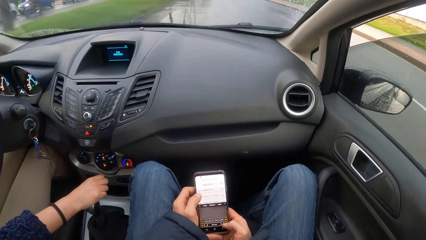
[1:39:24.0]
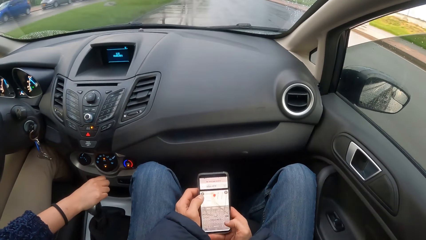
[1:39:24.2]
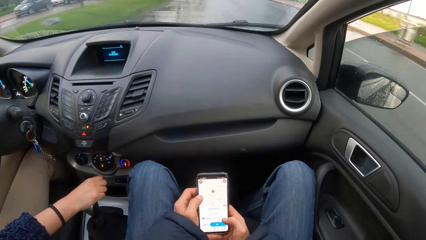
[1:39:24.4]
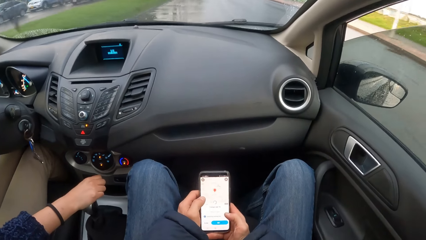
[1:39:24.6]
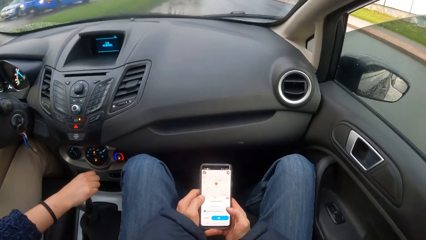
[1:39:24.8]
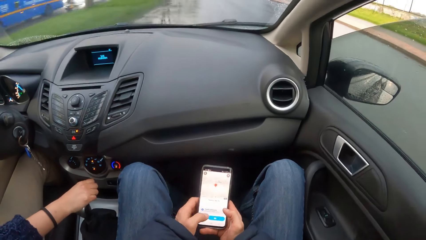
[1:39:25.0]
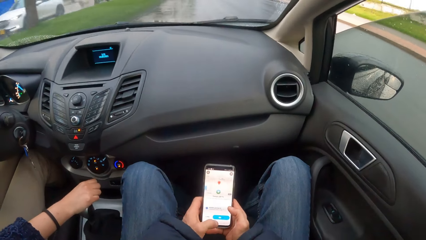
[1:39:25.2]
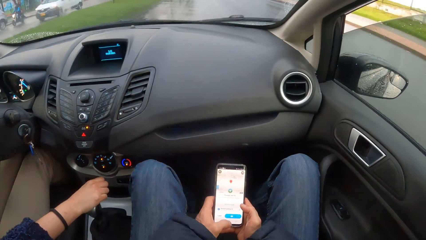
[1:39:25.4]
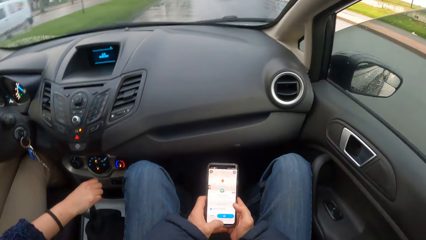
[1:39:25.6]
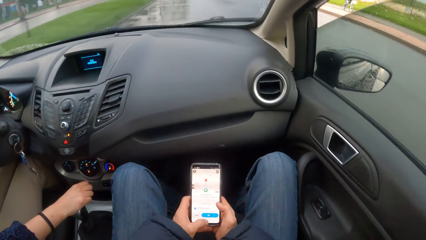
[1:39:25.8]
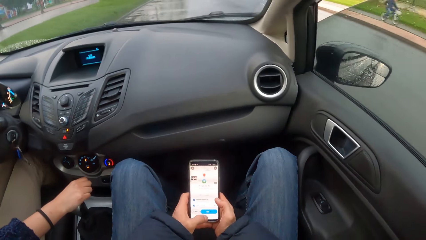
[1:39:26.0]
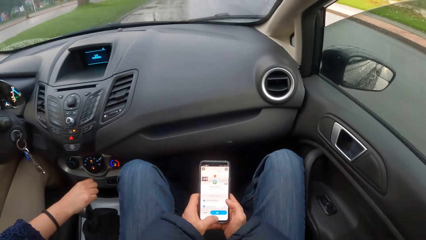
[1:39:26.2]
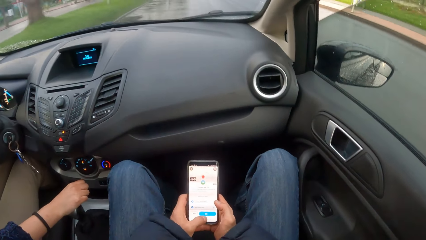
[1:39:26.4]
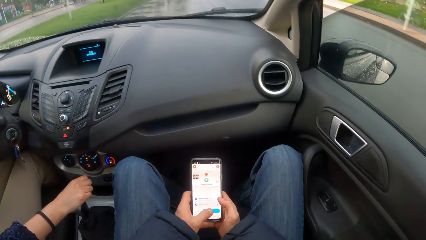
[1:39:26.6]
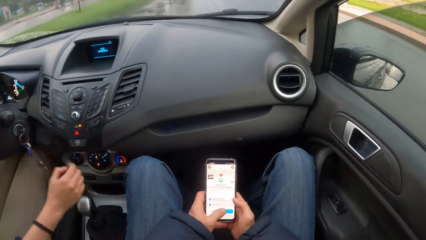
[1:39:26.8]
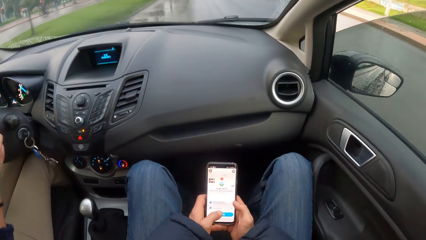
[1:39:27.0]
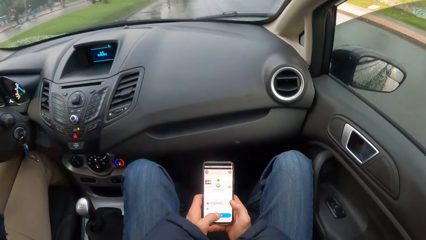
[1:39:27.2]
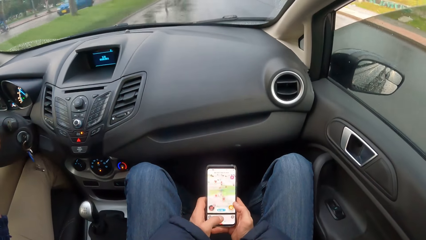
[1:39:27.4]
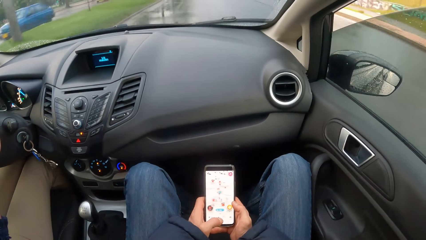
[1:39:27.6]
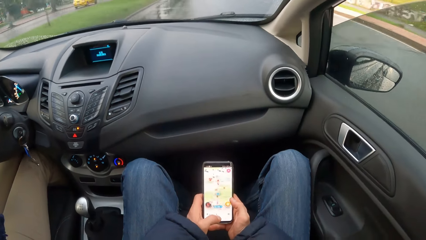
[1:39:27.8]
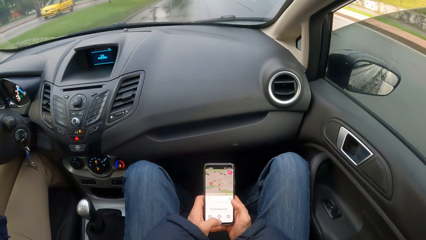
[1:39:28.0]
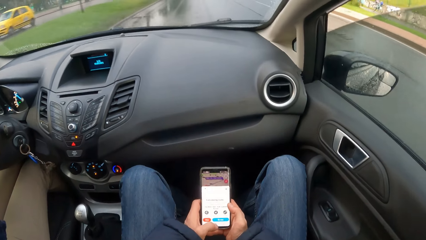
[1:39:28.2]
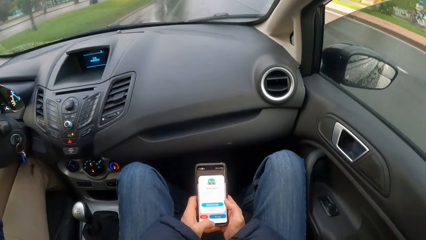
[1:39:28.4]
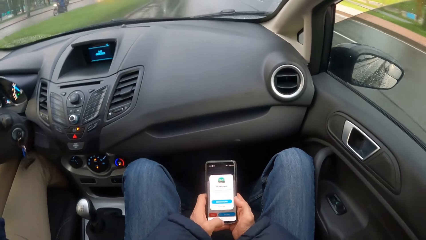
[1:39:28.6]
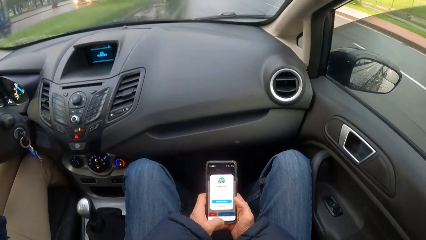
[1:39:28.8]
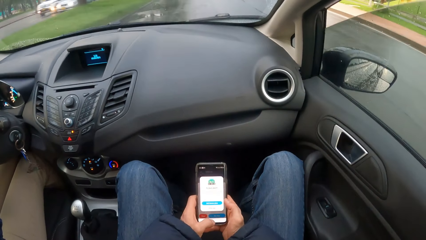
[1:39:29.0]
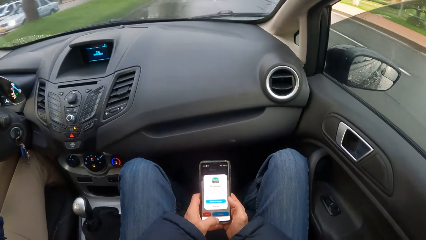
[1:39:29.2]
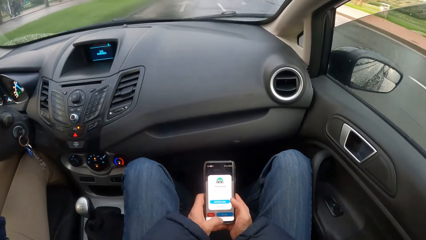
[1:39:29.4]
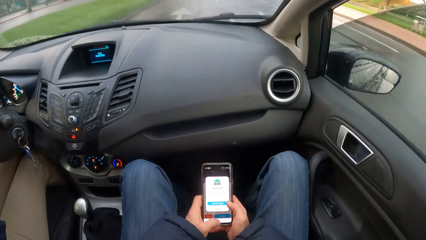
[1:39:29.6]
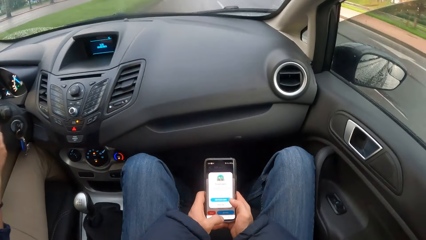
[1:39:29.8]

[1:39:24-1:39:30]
The woman removes her right hand from the gear stick of the car.

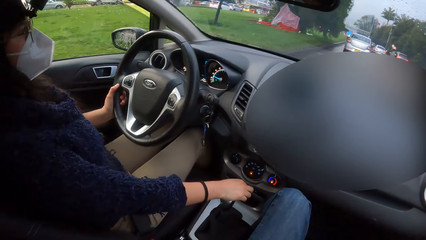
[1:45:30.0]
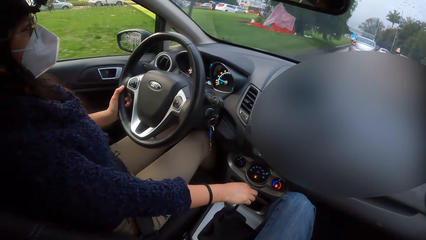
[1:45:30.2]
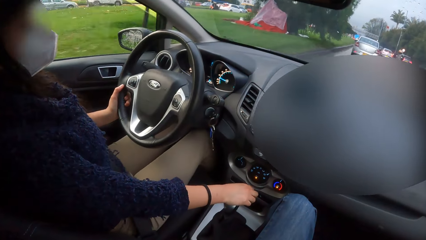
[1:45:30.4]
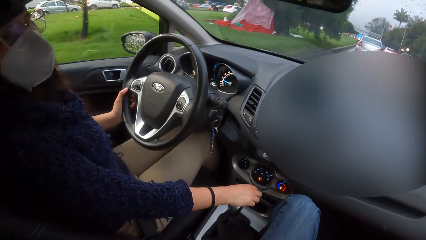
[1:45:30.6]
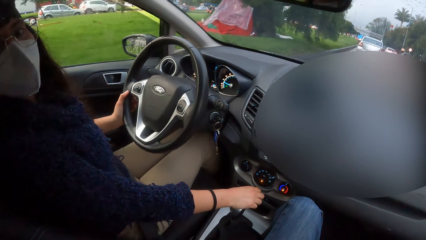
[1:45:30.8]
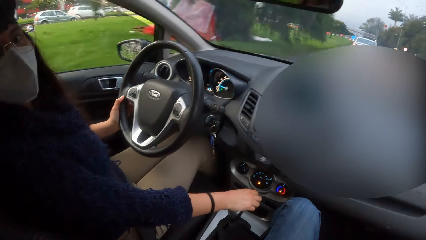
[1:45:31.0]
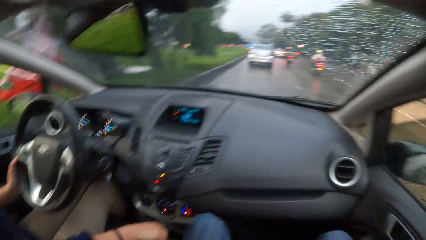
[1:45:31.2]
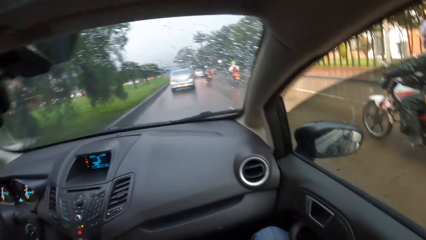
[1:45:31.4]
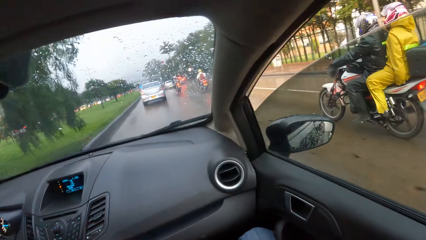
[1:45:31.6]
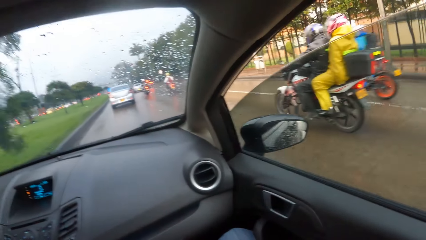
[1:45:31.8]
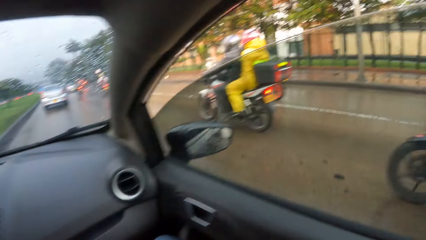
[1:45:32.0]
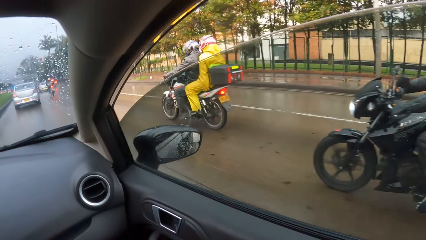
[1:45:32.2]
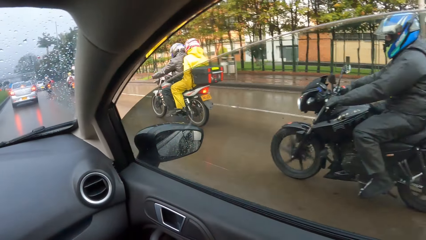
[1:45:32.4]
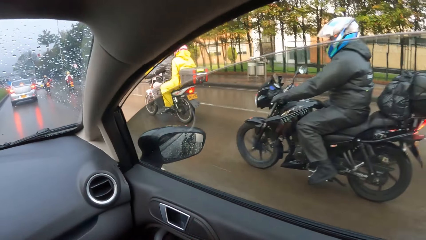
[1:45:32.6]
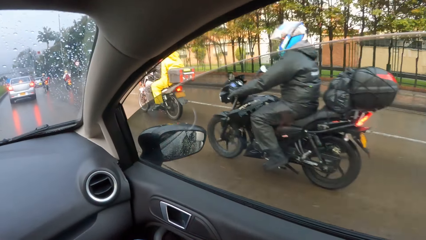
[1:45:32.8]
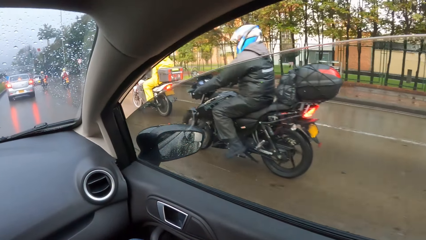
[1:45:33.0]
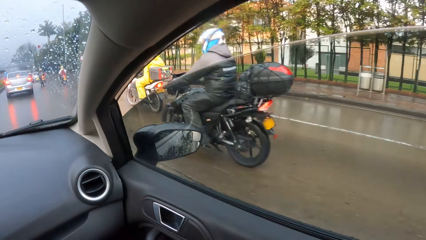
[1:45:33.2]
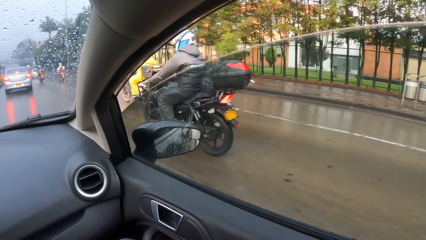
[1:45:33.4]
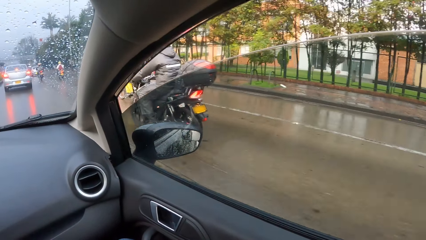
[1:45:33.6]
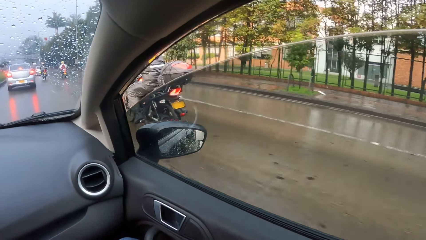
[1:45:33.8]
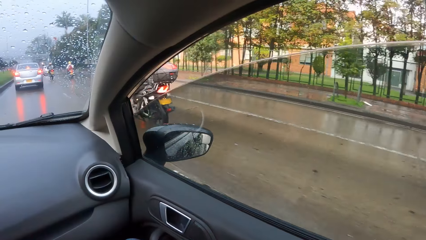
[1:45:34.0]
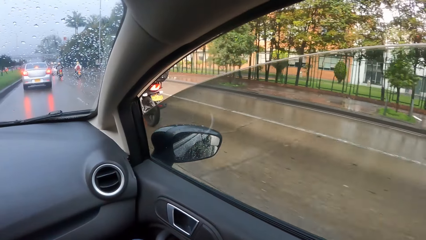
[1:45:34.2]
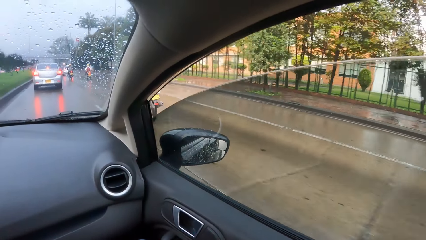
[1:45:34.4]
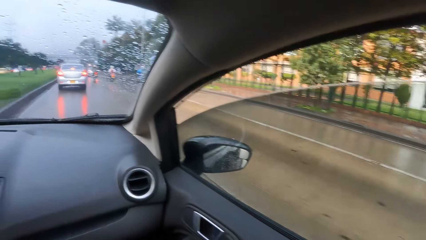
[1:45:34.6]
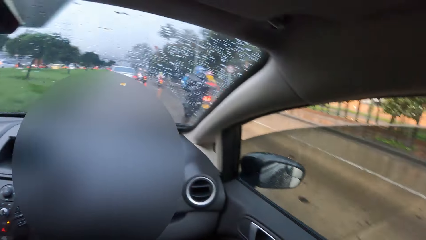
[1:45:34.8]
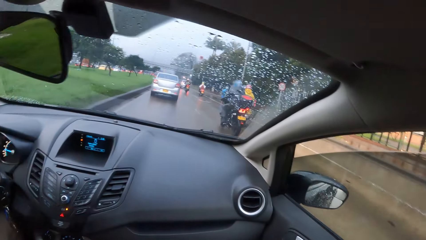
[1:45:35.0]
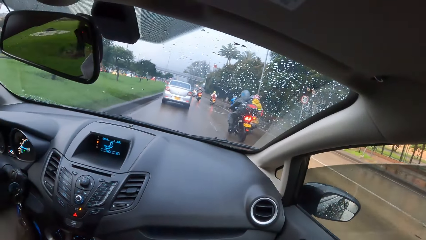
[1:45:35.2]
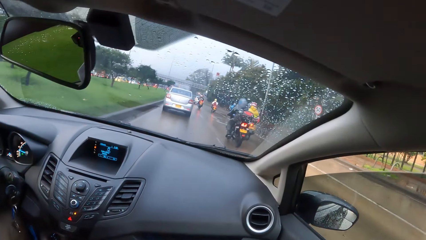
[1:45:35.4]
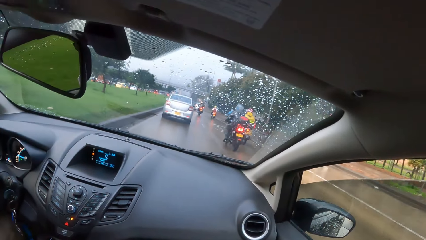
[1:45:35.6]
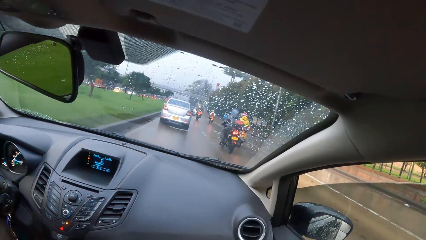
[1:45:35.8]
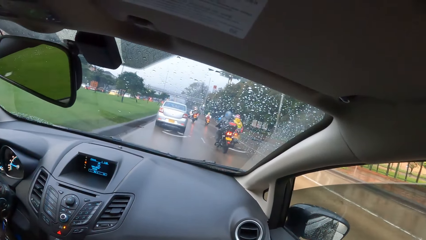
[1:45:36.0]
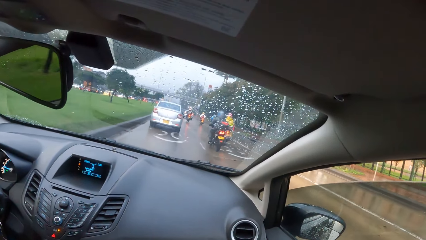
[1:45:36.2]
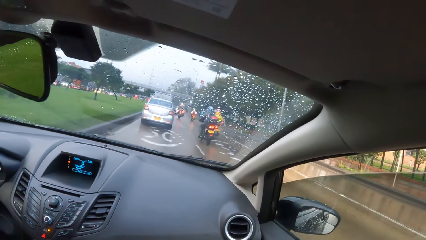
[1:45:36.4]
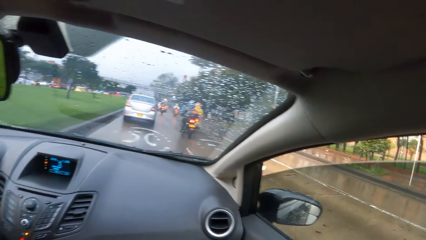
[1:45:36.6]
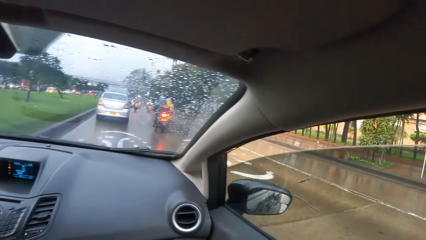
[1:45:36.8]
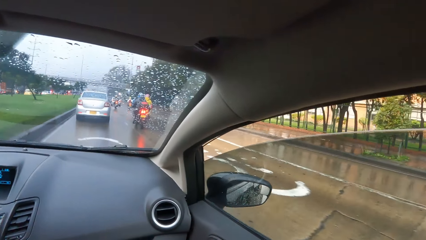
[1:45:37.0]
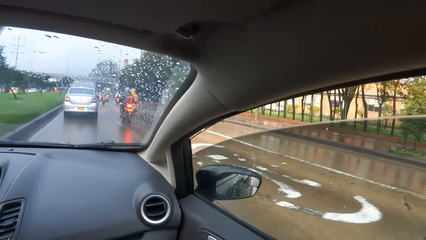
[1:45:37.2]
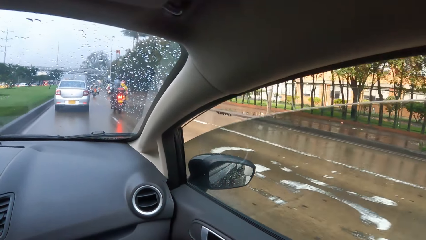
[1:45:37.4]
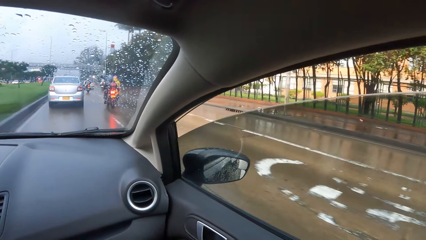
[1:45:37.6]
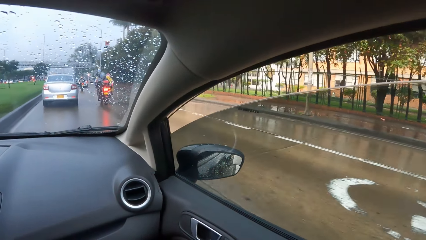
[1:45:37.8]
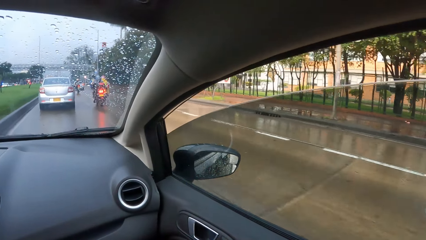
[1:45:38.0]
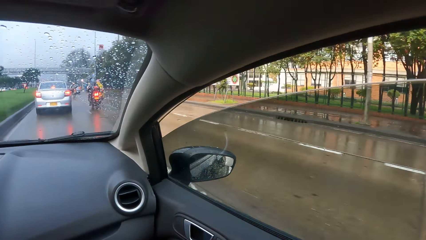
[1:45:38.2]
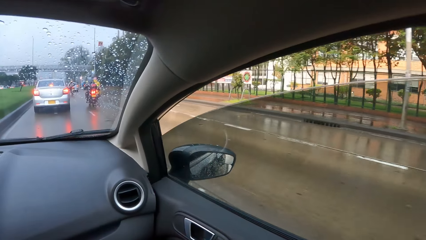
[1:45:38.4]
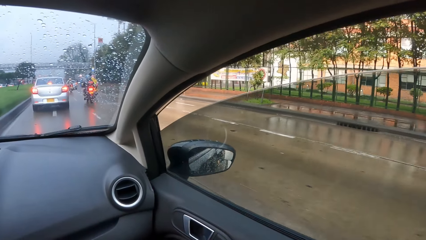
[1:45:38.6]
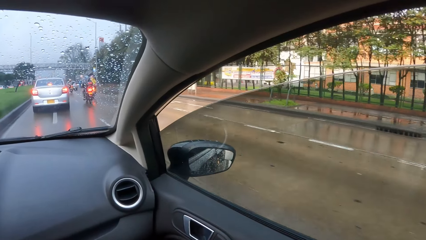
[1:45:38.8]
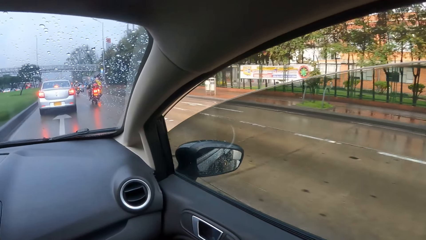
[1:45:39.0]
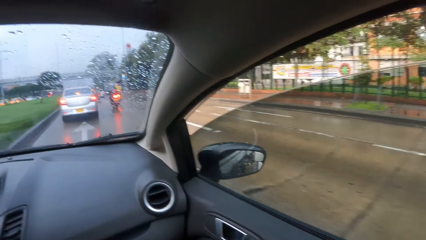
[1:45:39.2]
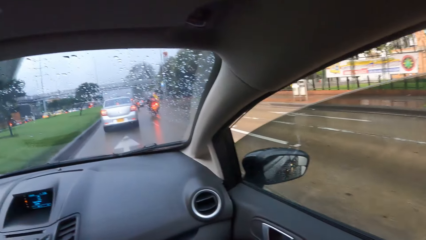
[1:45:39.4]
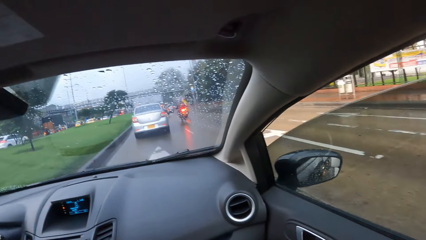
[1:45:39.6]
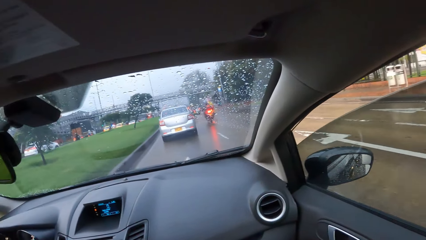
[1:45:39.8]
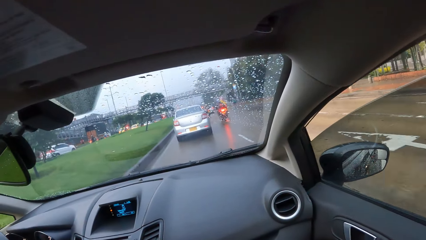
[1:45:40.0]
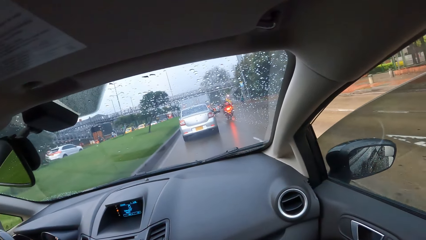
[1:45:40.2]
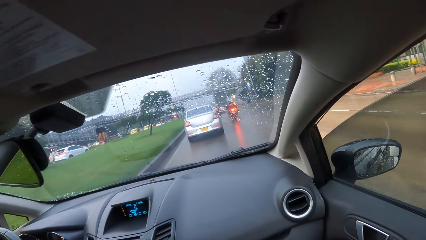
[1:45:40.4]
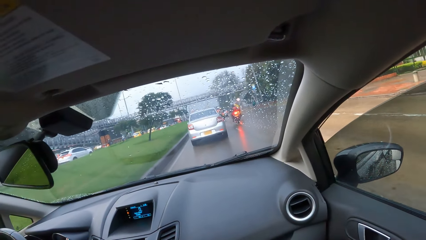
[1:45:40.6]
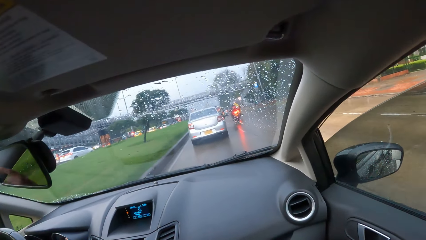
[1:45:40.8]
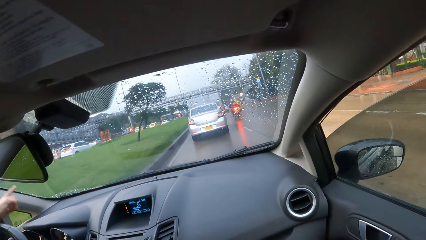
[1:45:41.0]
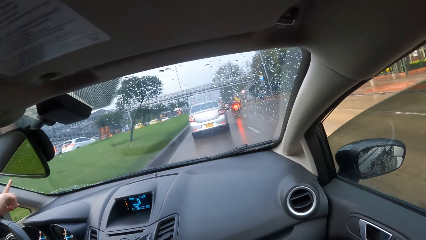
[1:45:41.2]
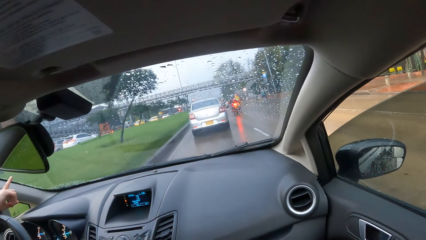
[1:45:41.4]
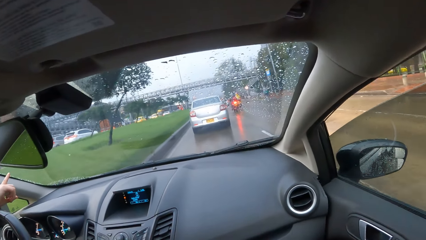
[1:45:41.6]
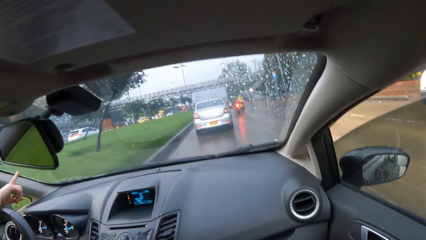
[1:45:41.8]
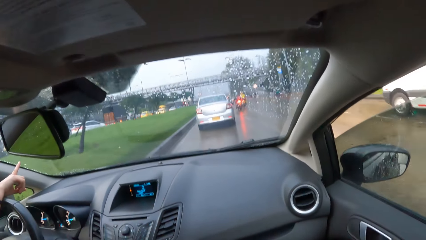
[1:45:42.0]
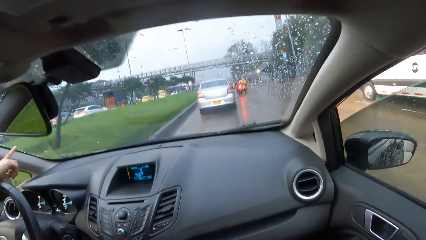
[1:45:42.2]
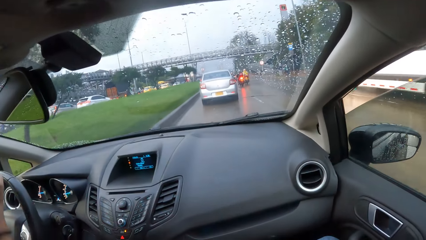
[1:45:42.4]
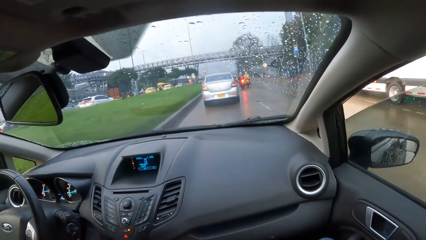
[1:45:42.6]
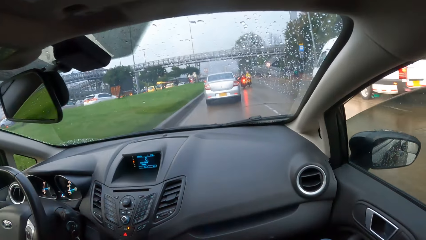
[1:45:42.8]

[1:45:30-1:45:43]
The camera wearer turns towards the motorcycle. The motorcycle rides past the camera wearer. A woman points at something.
